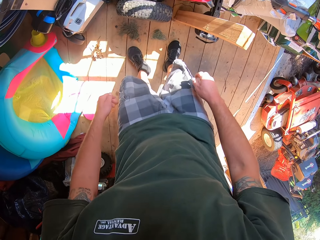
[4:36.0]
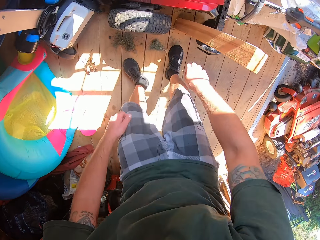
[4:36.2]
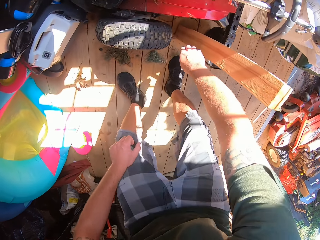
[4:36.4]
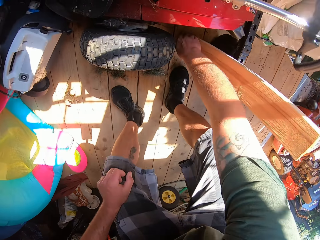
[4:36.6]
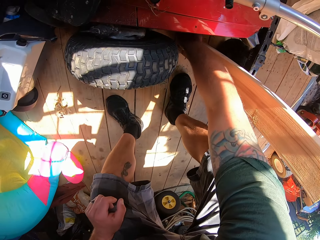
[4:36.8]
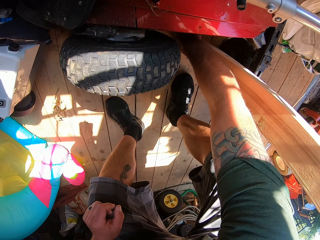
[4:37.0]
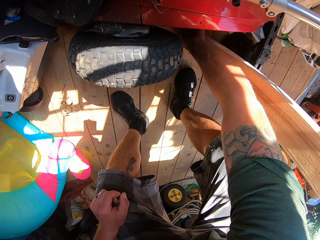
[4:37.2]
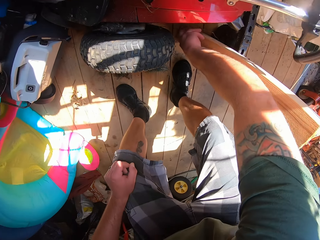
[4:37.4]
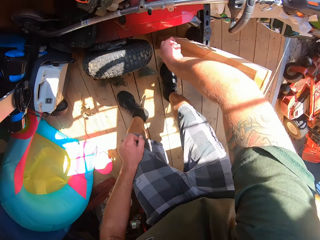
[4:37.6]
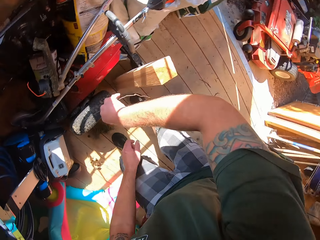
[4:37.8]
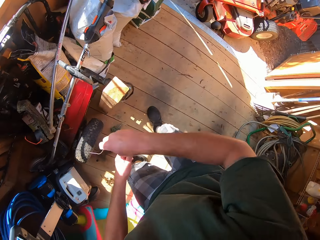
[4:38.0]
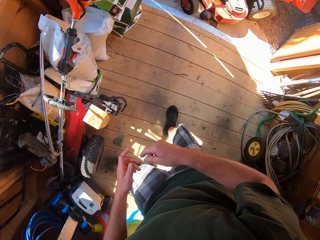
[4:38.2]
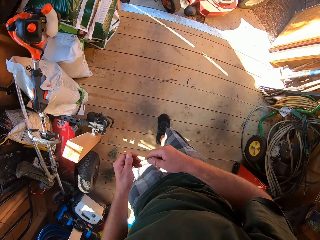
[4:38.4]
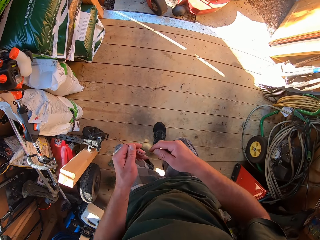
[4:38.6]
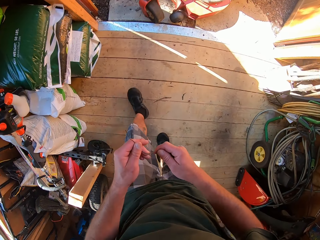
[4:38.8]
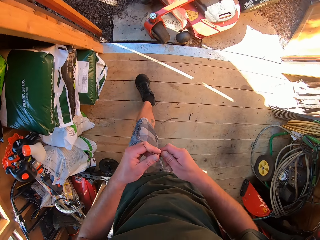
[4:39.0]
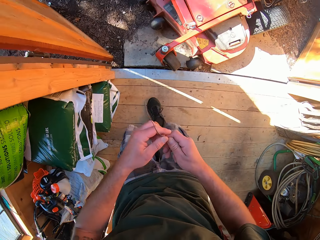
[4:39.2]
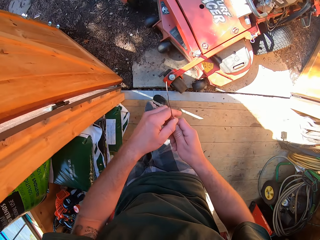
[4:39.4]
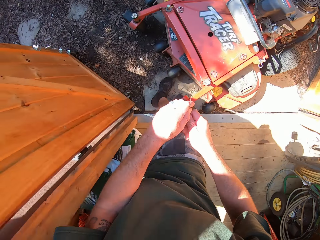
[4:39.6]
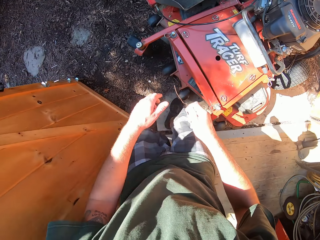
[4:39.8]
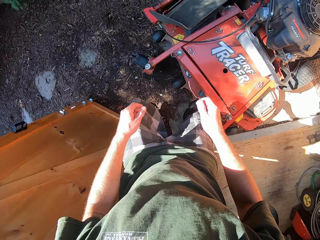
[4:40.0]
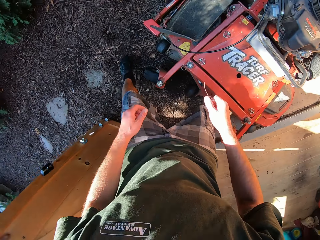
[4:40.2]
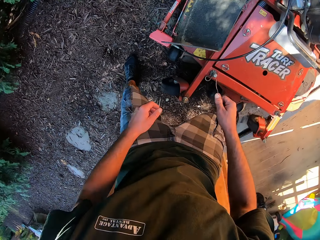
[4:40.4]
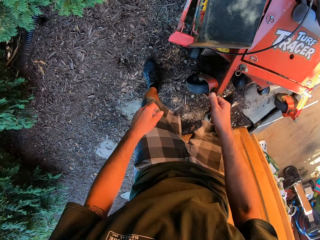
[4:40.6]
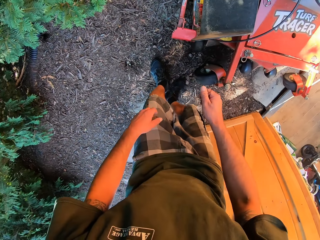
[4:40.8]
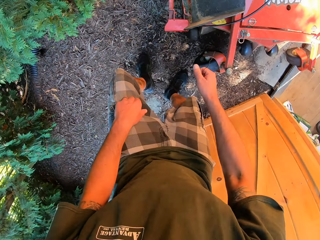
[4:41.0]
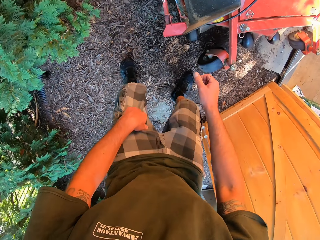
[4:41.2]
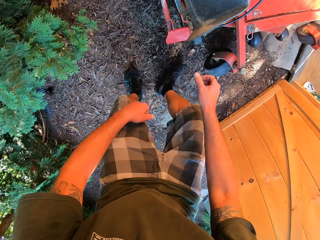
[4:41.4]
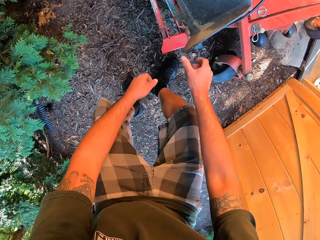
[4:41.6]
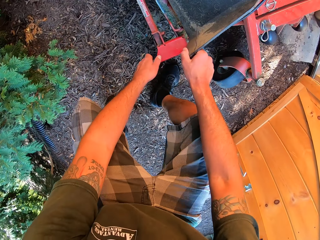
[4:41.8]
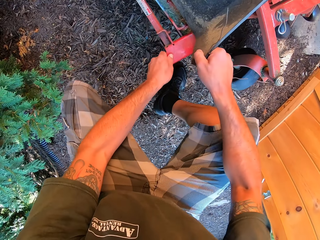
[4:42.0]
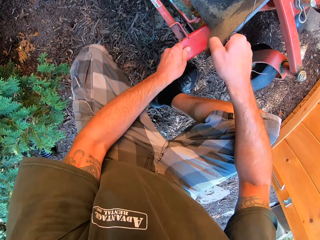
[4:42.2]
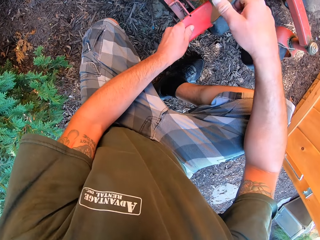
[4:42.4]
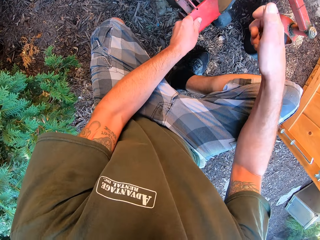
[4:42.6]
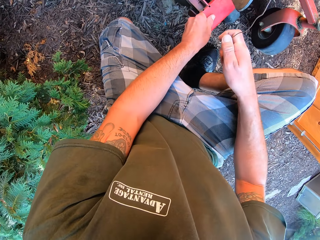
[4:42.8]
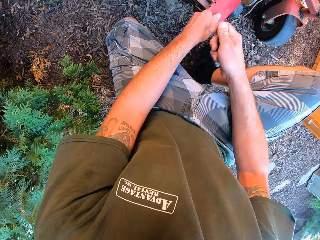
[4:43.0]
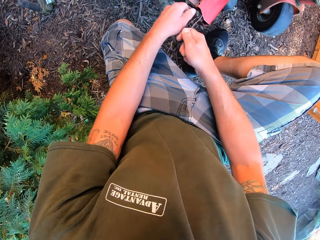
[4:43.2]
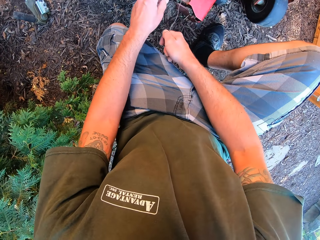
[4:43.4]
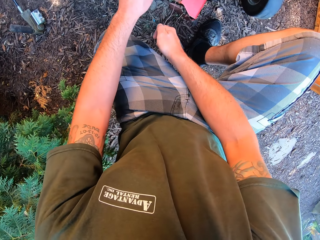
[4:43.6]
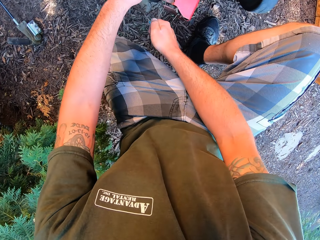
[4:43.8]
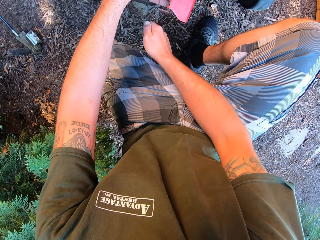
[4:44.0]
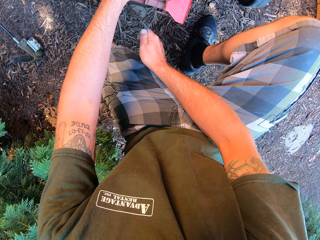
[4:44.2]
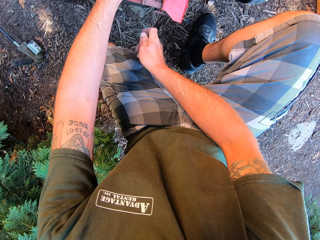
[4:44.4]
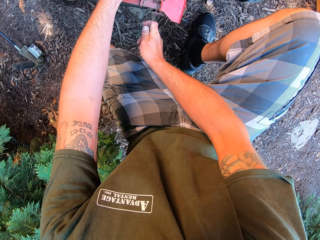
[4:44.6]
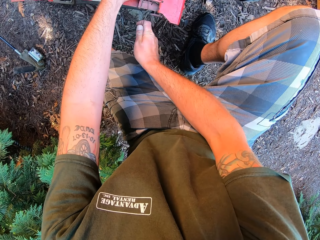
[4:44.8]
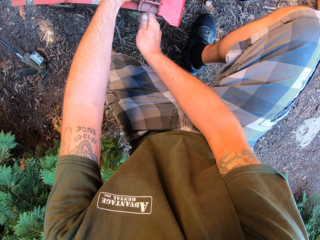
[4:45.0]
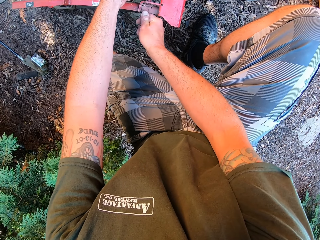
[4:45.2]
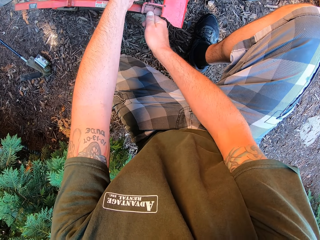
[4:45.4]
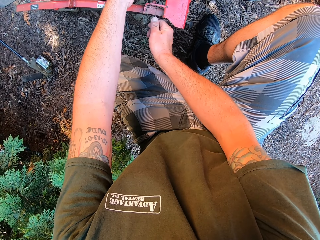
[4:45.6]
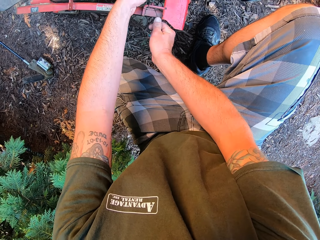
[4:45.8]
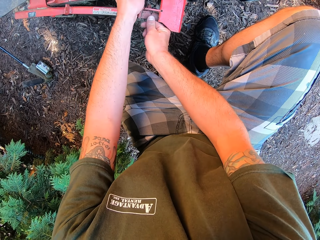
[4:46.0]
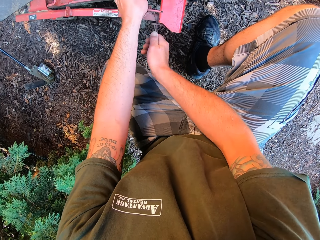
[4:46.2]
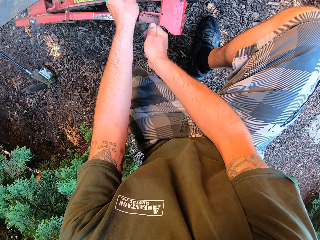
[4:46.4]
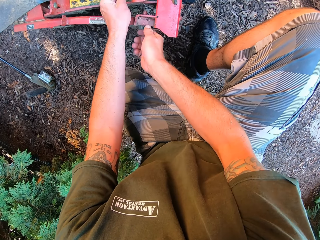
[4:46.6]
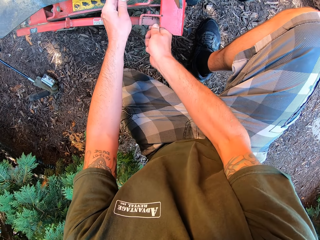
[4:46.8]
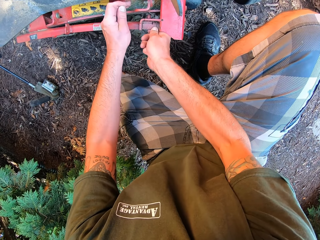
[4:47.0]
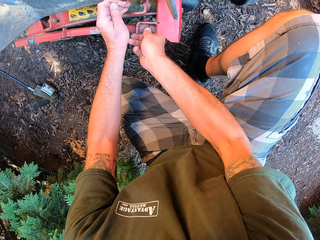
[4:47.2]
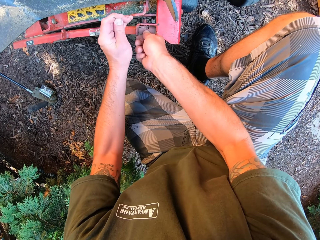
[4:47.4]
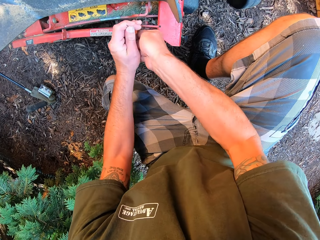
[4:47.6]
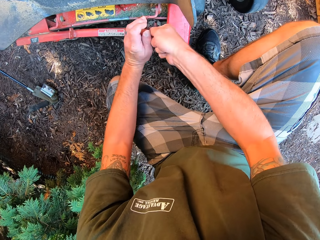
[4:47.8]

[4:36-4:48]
The camera wearer stands up and bends down. He picks up a bendable craft wire with his right hand. He stands up. He walks away outside the workshop with the bendable craft wire in his right hand. He bends down. He holds the fixed part of the lawn mower with the bendable craft wire. He fixes the lawn mower with the wire.

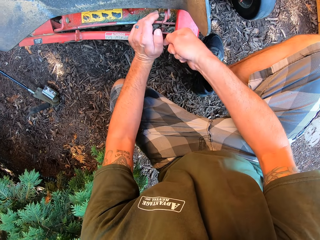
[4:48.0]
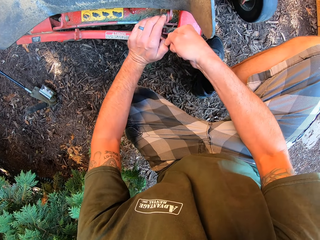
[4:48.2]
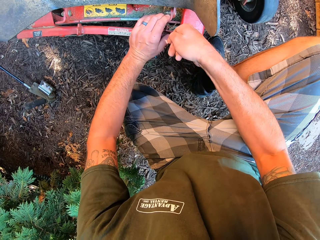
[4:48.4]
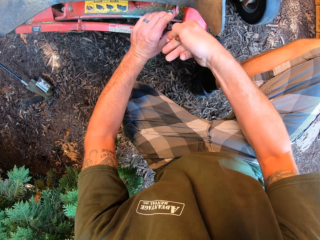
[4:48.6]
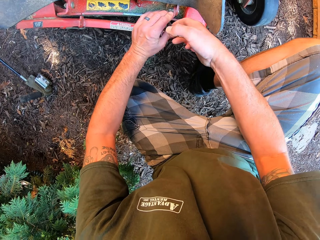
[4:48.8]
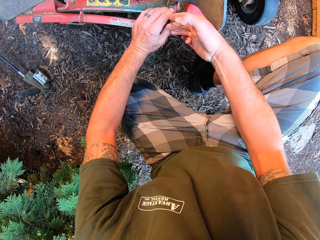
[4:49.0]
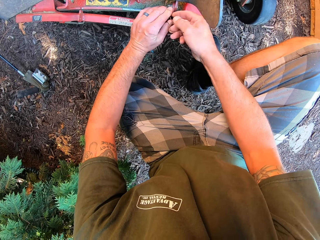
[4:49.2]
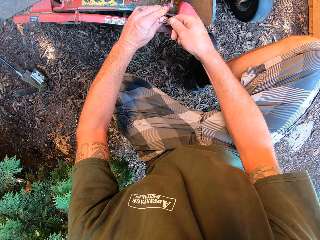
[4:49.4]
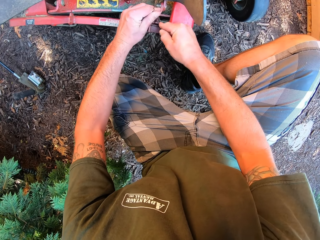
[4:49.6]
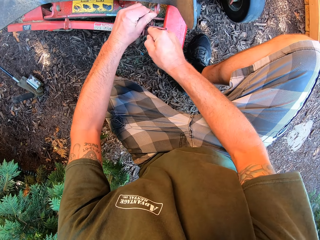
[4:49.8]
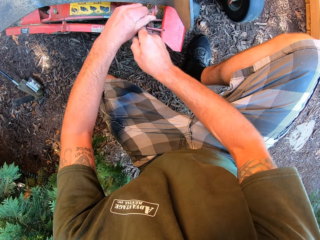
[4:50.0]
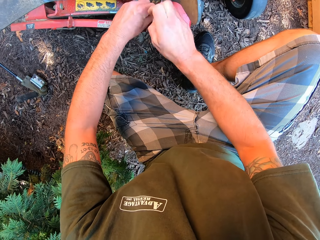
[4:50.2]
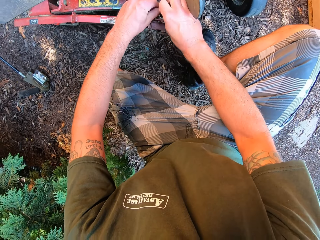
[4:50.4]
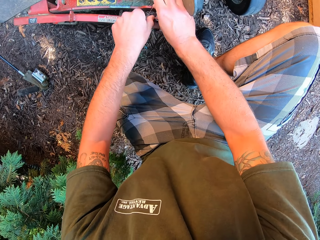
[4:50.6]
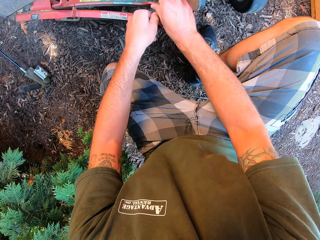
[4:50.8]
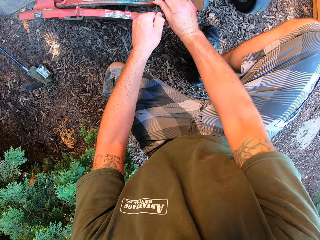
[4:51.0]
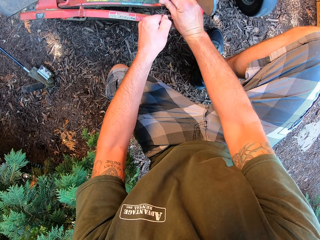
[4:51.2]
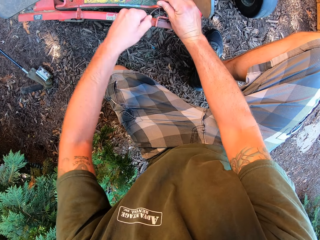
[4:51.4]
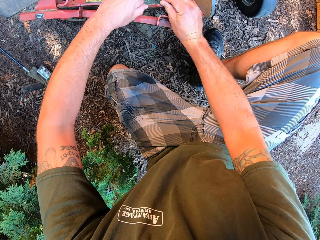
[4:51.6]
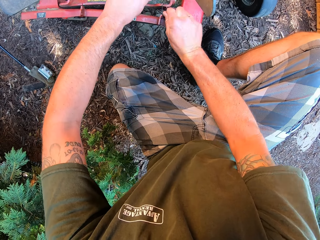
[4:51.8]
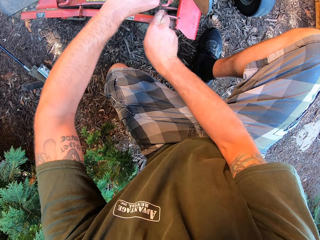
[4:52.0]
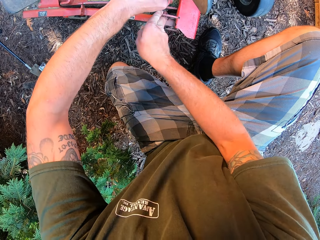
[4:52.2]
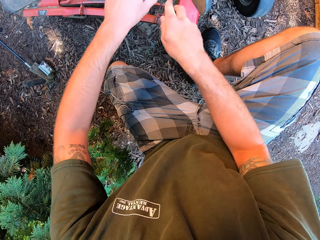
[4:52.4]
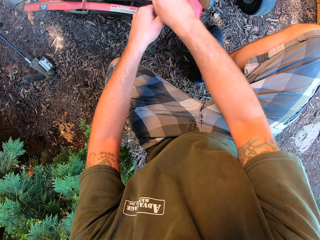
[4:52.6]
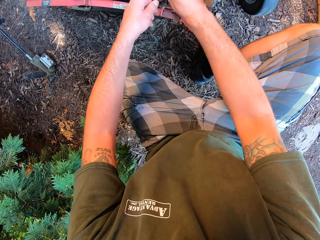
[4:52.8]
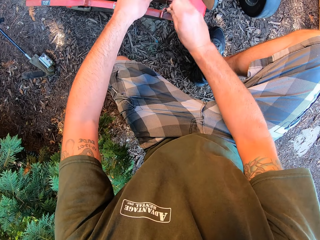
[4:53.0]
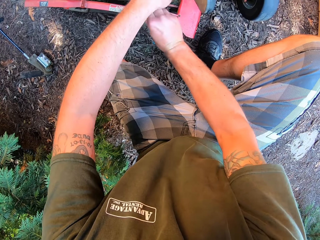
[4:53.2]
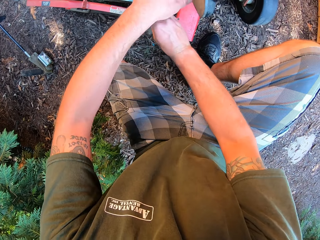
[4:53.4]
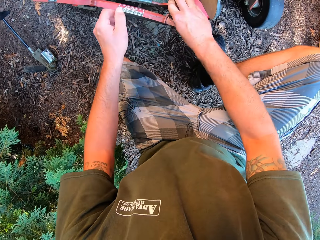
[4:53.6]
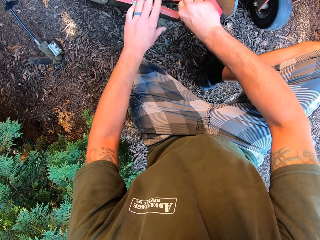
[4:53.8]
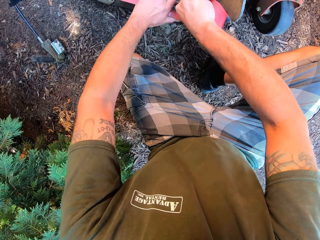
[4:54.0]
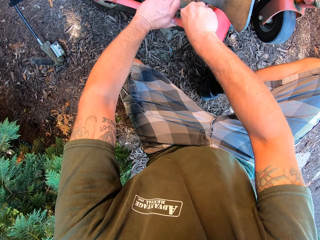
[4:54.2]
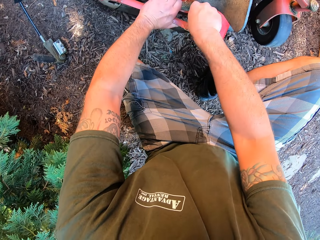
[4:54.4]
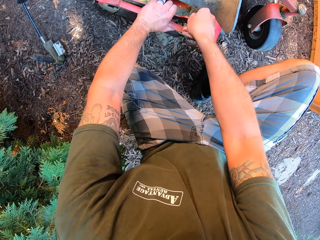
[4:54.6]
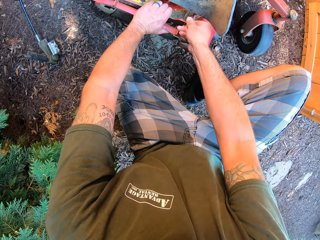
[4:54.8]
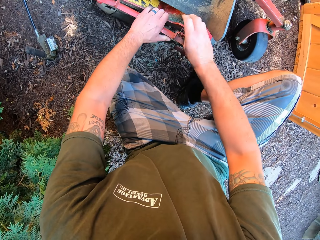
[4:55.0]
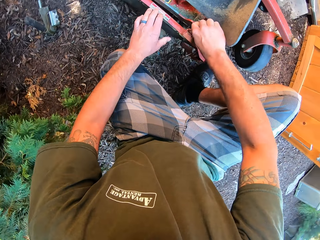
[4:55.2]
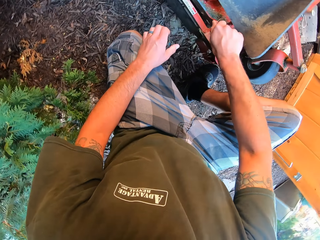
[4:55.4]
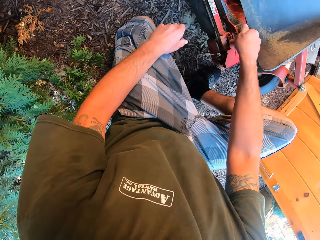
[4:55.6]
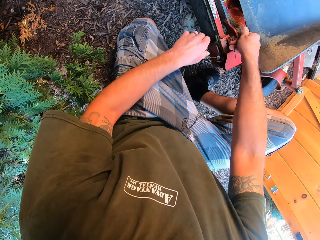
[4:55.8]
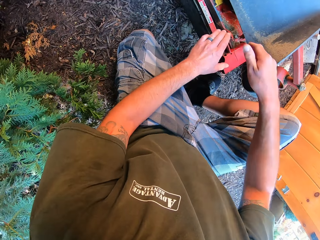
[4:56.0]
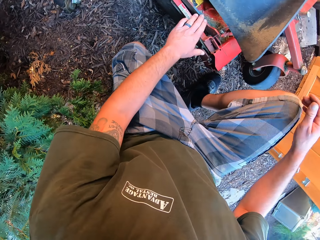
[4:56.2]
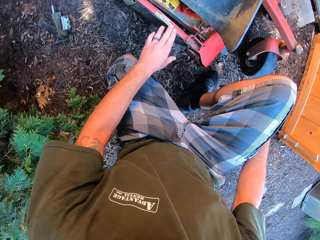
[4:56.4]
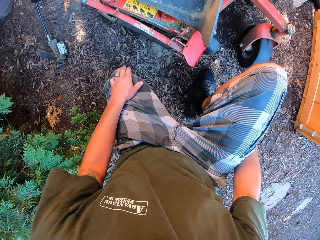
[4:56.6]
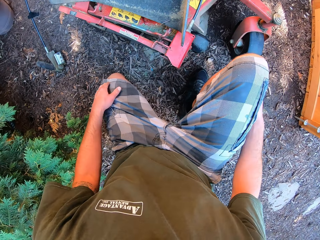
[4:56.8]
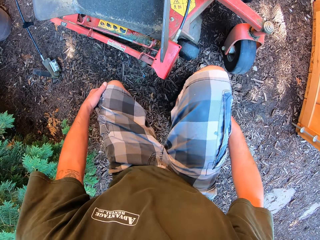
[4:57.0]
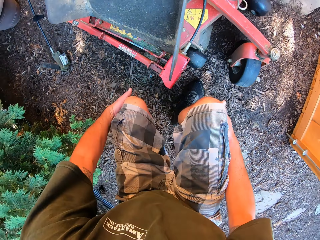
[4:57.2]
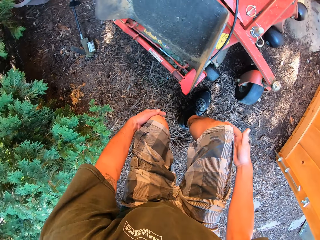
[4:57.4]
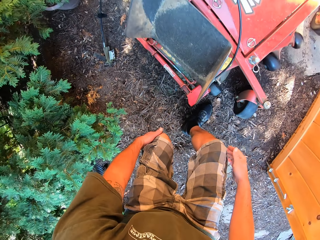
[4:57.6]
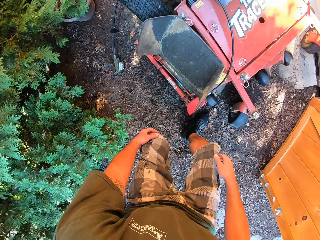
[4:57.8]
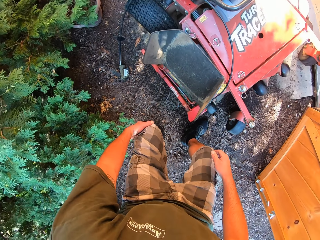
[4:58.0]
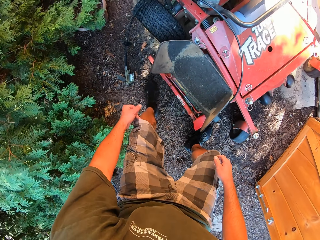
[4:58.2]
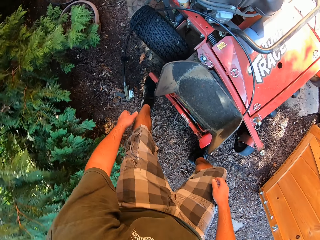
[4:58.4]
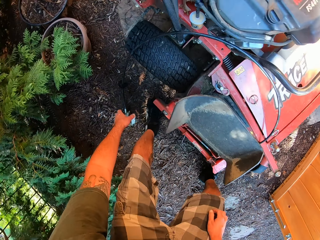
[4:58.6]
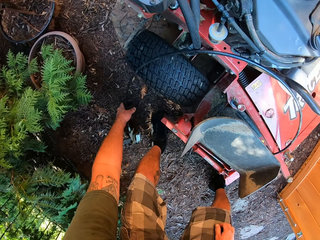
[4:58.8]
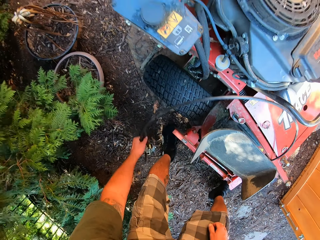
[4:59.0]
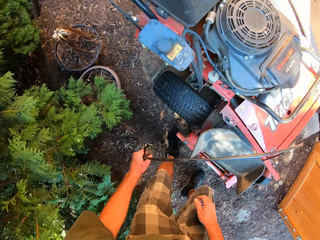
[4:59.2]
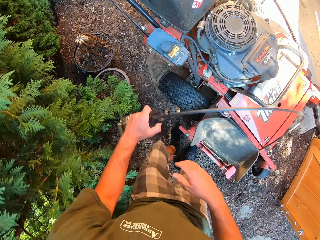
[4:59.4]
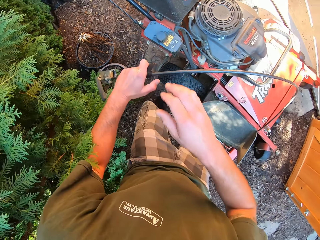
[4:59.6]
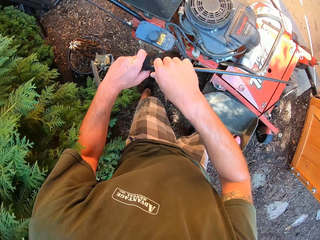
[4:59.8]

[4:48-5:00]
The camera wearer holds the legs. He stands up from the ground. He picks up the starter. He holds a cable to the lawn mower with his left hand.
